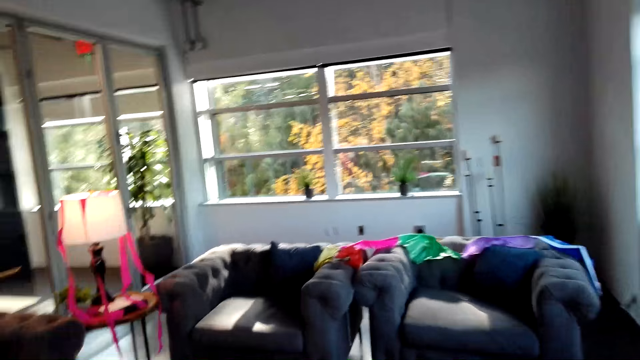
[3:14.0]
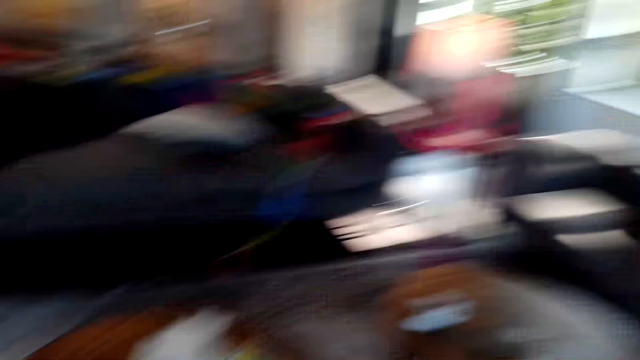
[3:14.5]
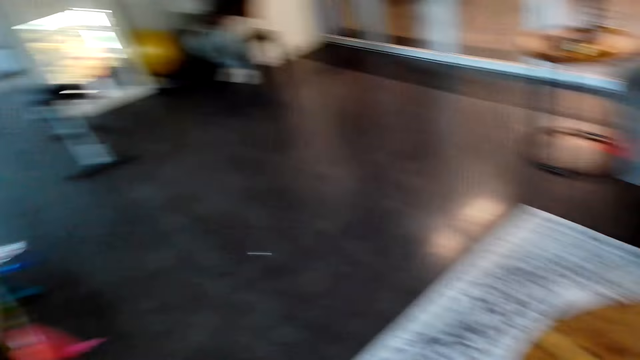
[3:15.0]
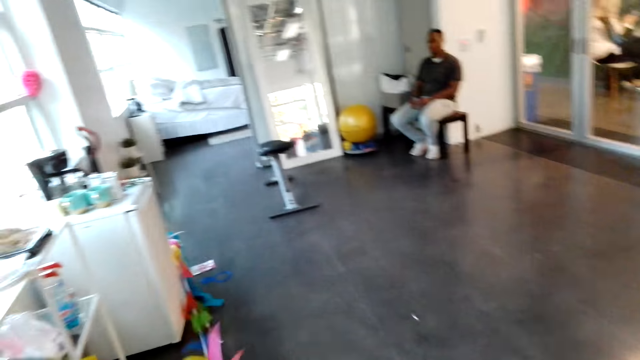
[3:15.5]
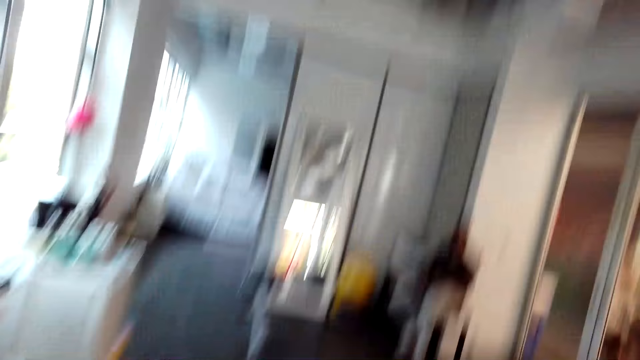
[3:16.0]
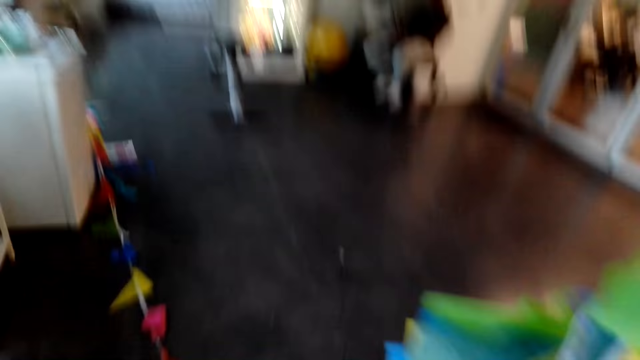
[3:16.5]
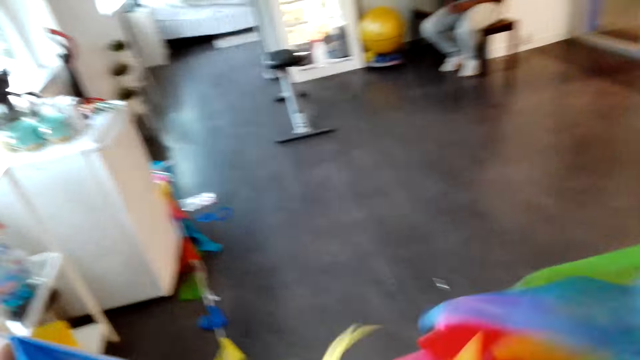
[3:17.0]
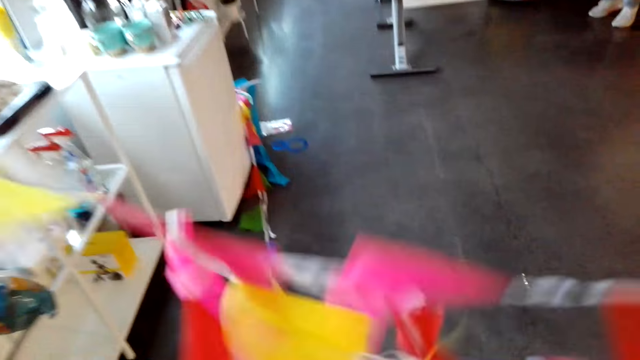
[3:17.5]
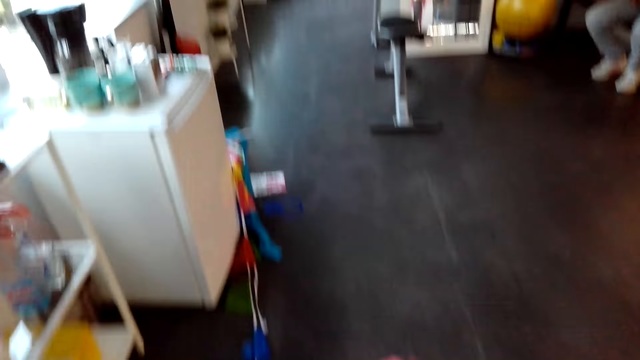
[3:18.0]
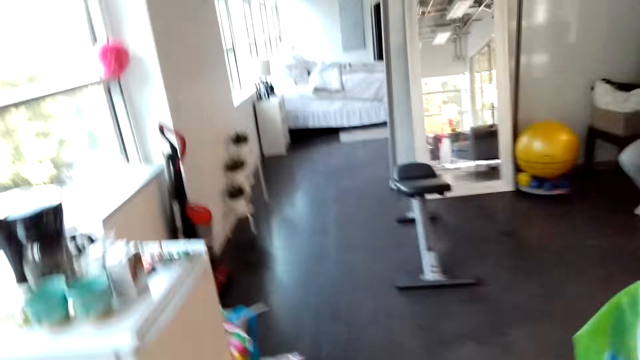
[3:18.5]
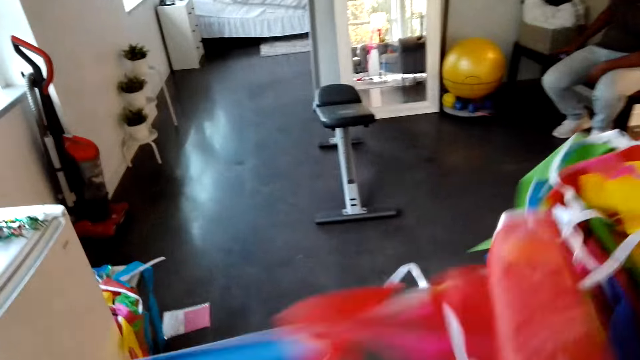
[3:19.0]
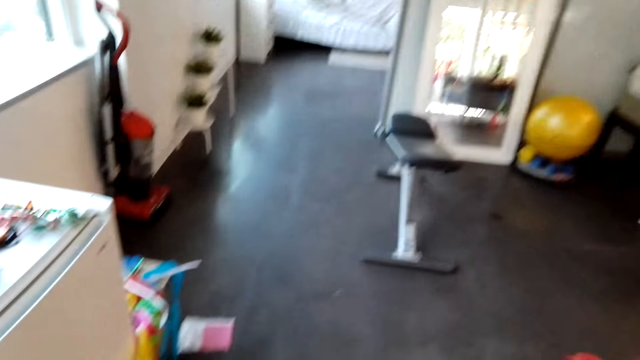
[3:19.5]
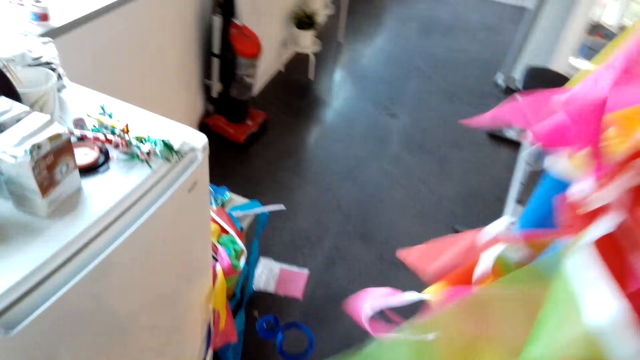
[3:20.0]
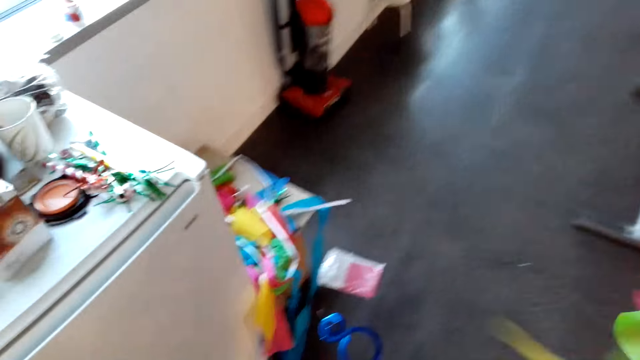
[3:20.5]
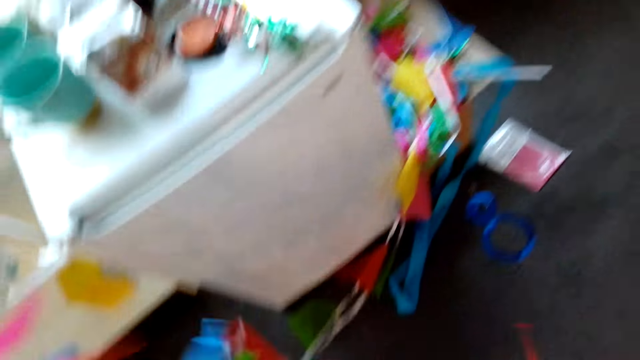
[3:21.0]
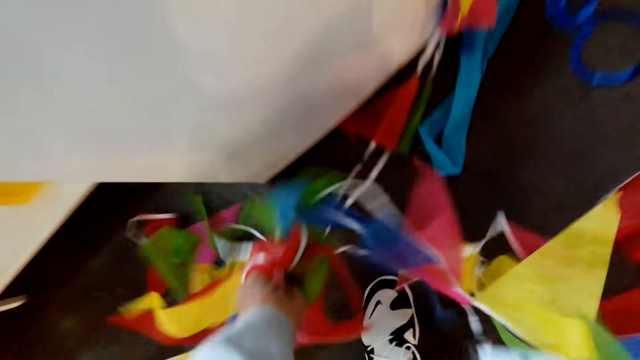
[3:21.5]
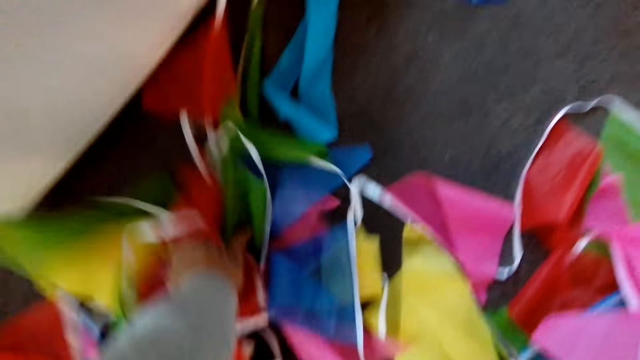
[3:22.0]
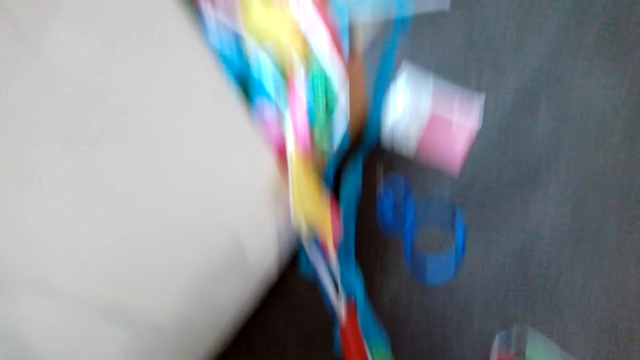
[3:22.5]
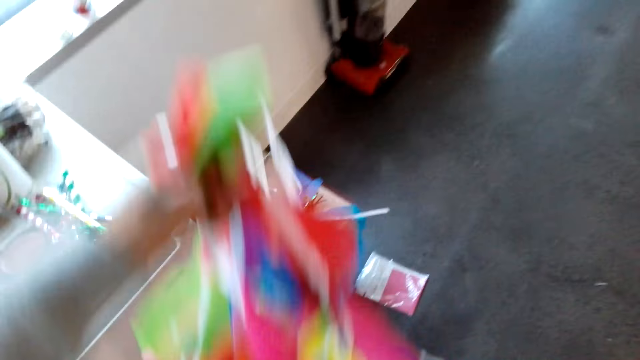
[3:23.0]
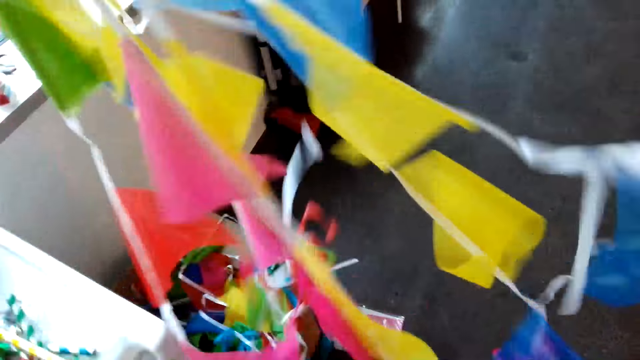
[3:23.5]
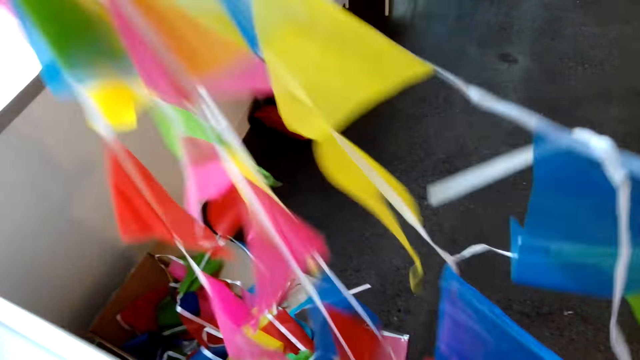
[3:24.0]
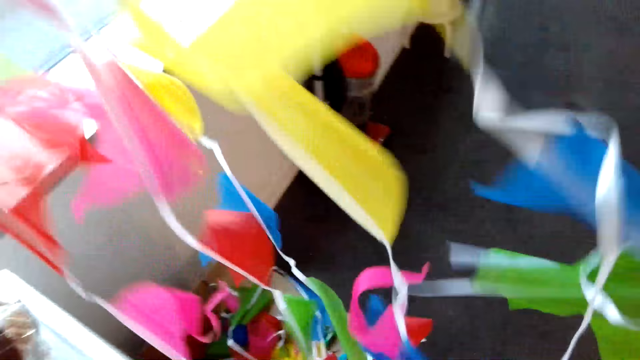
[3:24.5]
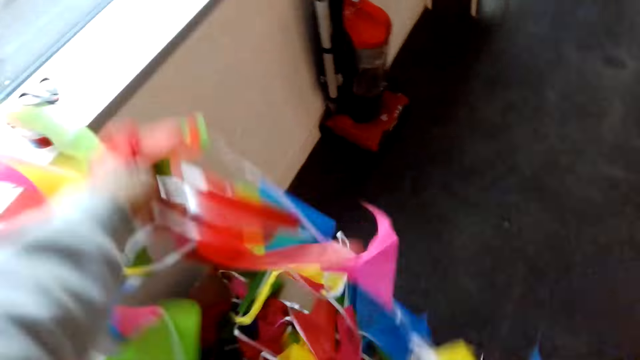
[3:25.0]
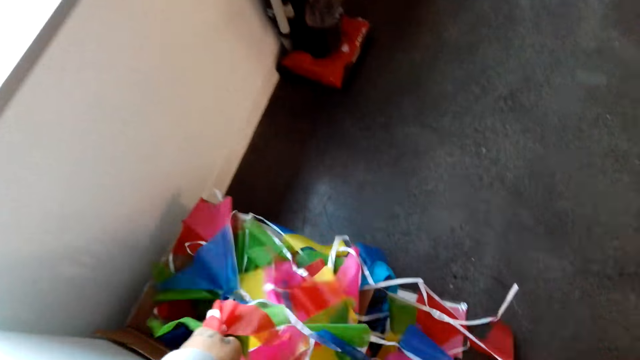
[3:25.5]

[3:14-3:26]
The camera wearer checks the decoration. They pick up the ribbon or decoration from the floor. They check the decoration.

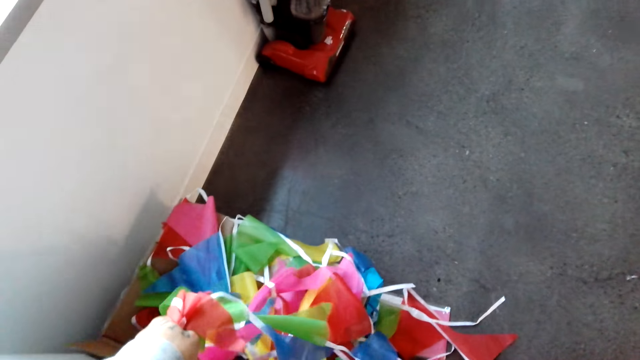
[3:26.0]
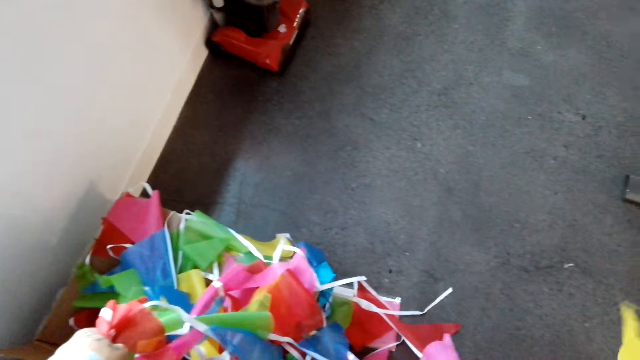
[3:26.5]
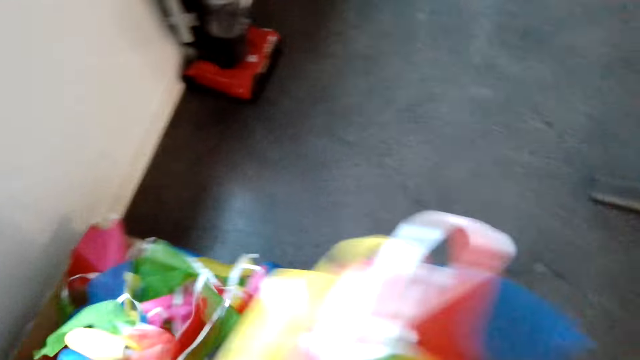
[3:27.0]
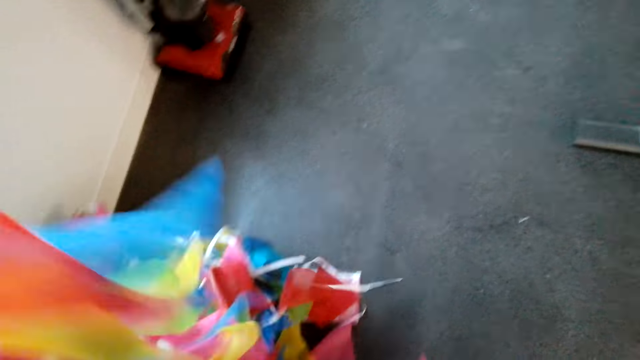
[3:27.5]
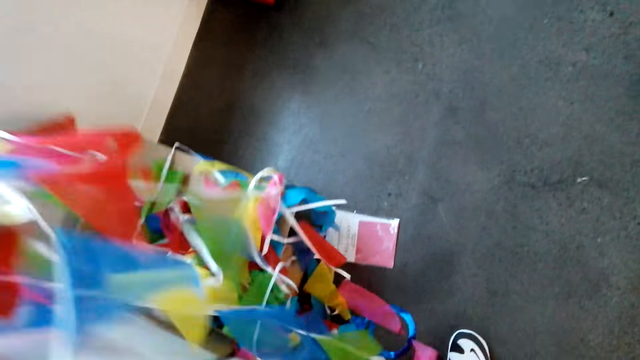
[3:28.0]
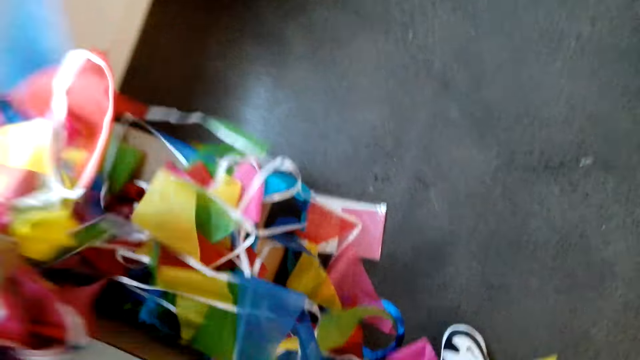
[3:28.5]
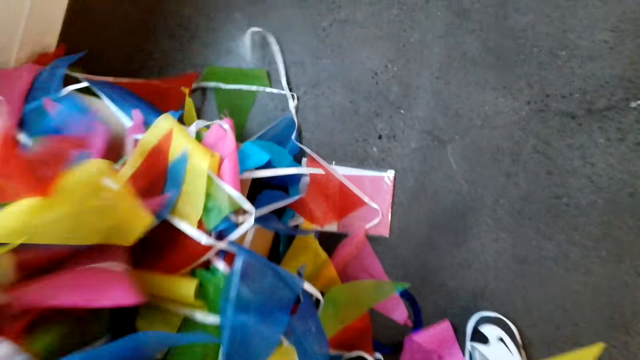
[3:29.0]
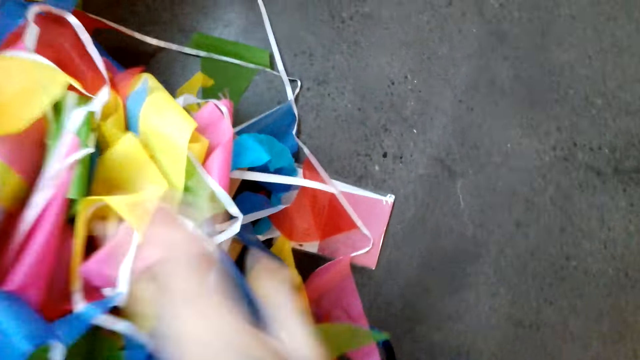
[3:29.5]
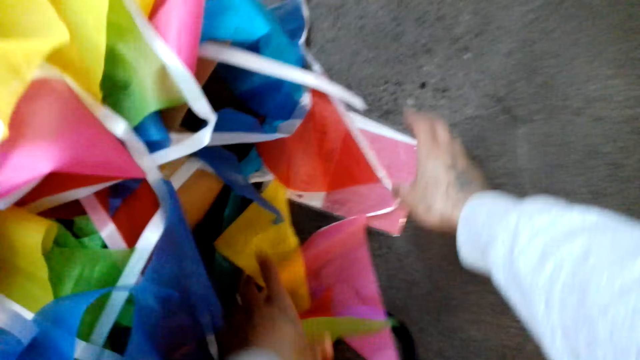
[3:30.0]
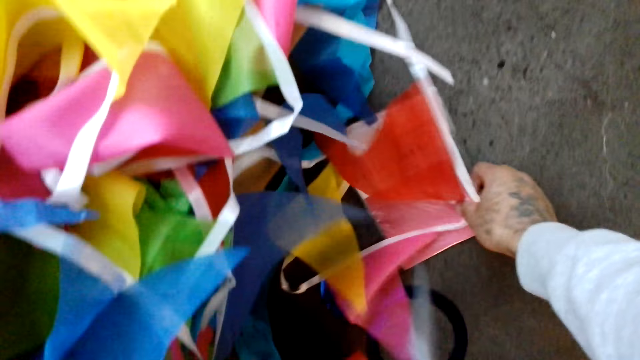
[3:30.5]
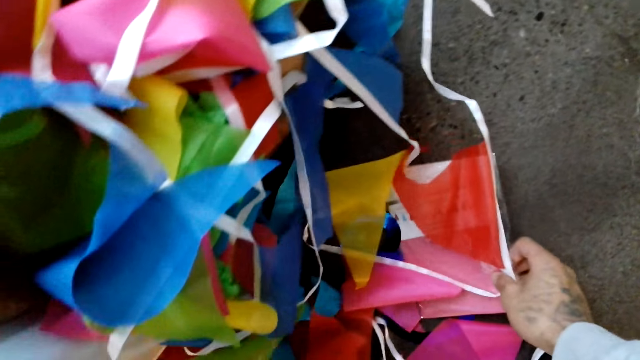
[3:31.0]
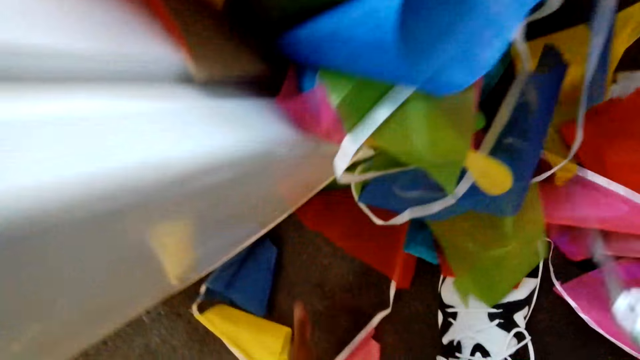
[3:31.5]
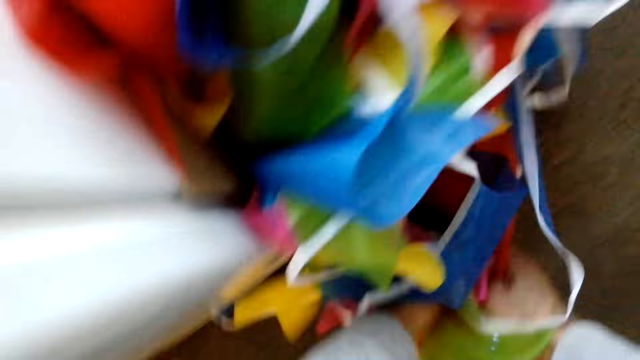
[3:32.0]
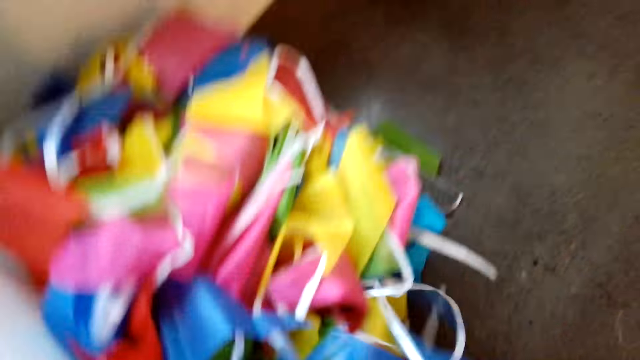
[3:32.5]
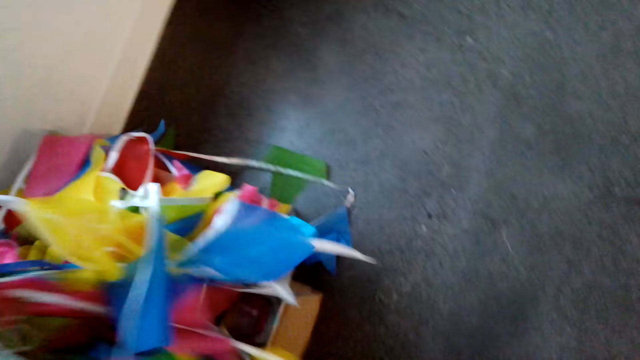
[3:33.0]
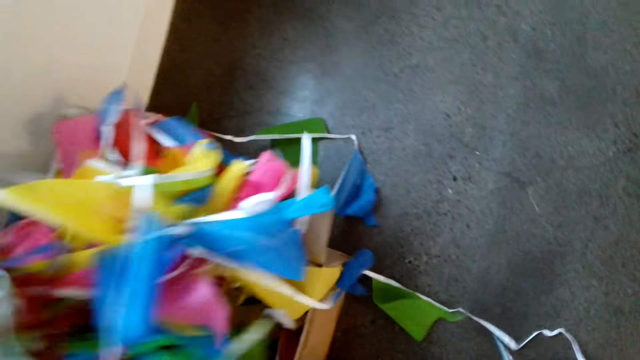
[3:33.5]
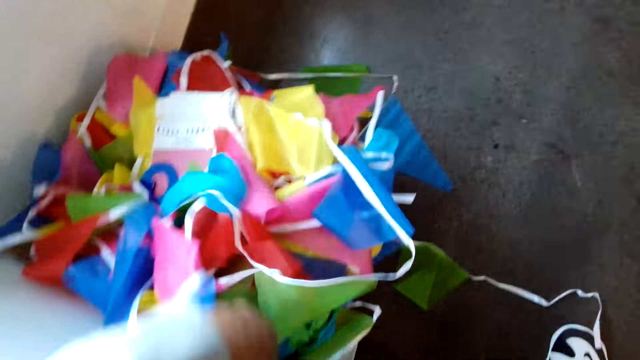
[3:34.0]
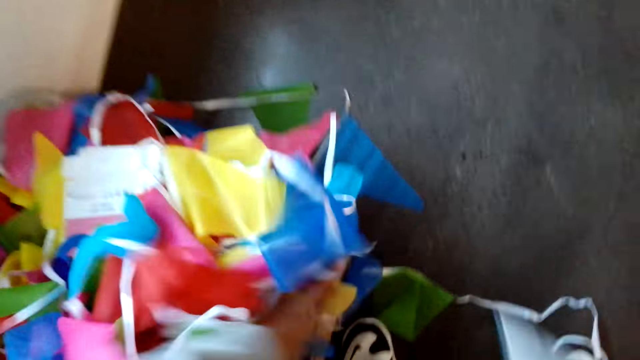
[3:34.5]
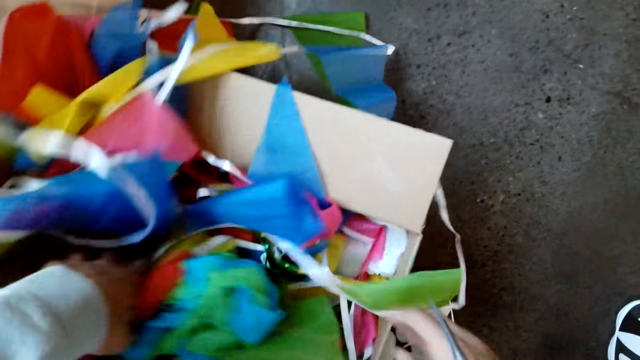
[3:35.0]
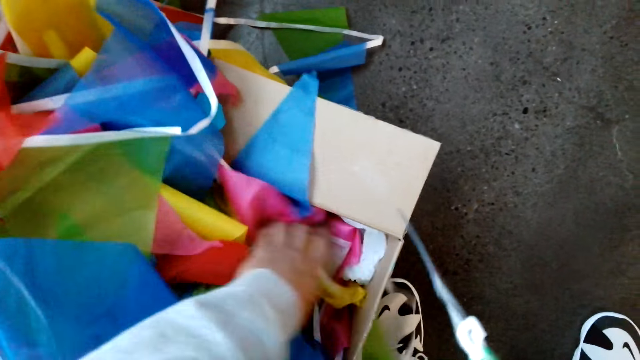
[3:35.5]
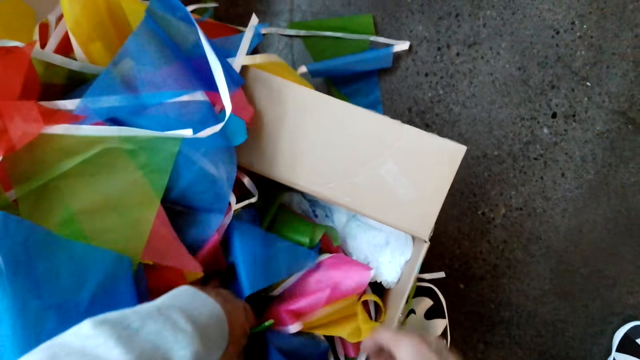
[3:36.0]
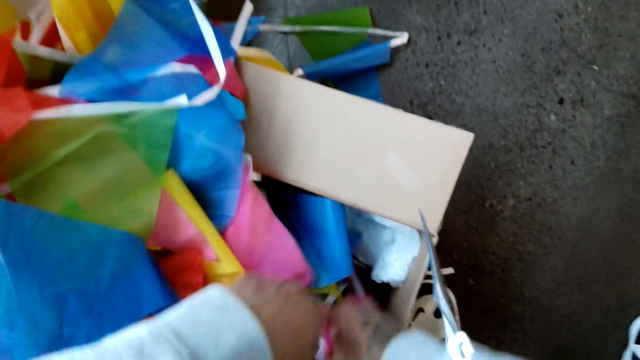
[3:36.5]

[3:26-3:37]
The camera wearer places the ribbon on a box. They converse with a man. They drop the decoration in the box. They pick up the decoration and place the decoration in the box. They look on the box.
